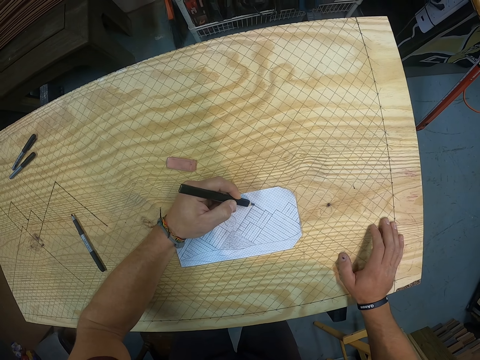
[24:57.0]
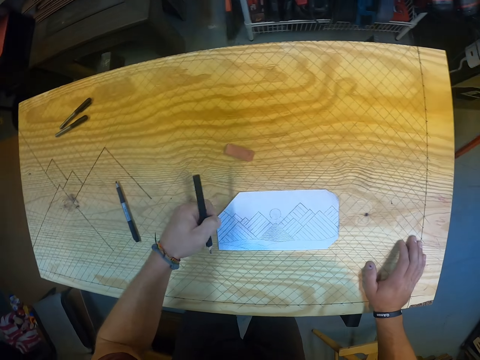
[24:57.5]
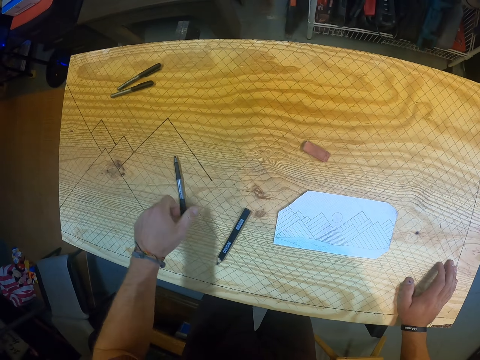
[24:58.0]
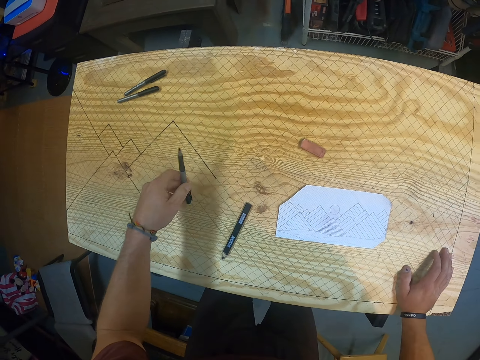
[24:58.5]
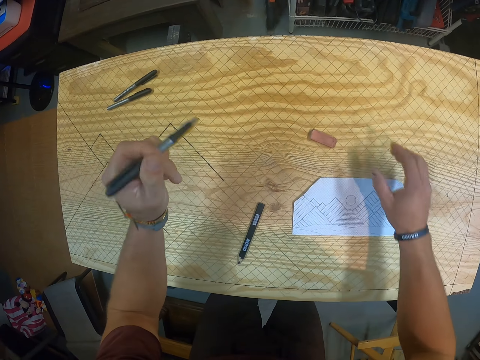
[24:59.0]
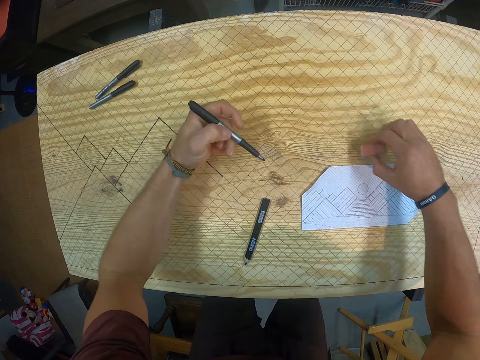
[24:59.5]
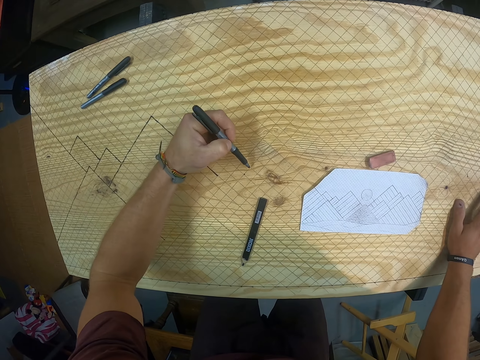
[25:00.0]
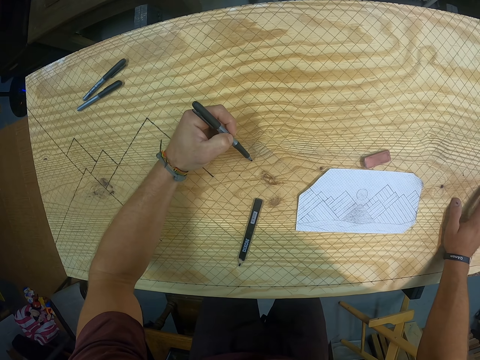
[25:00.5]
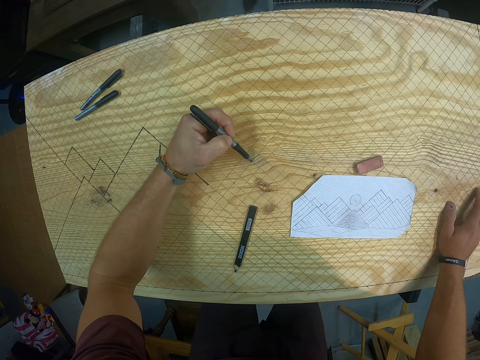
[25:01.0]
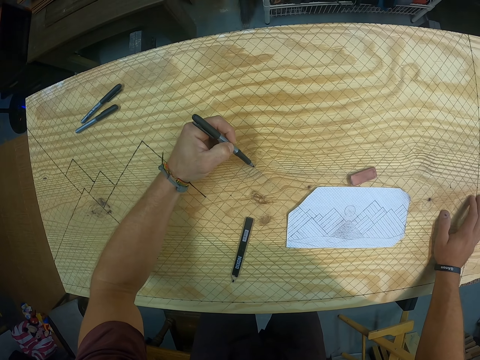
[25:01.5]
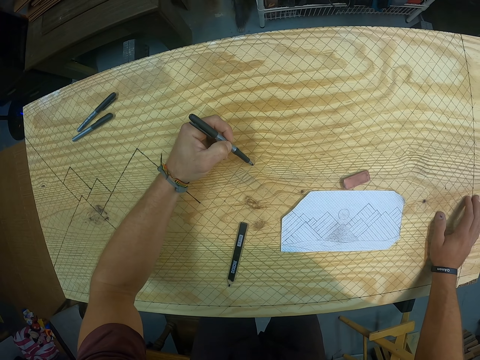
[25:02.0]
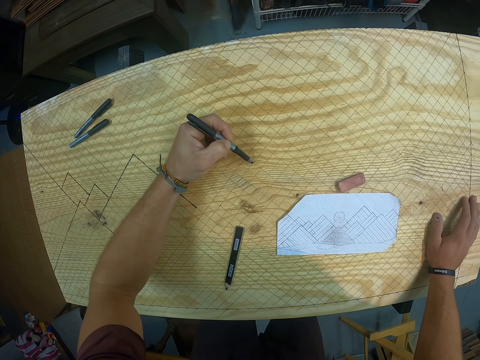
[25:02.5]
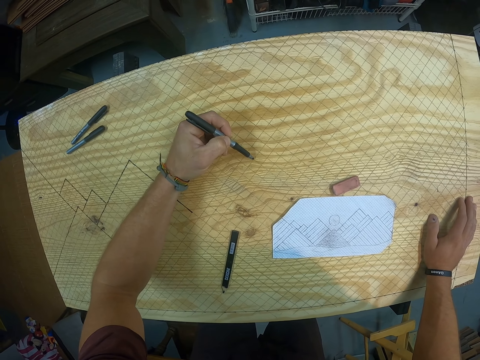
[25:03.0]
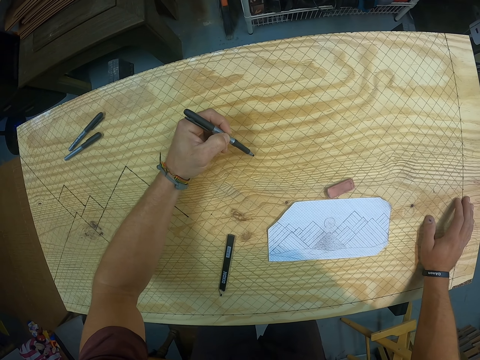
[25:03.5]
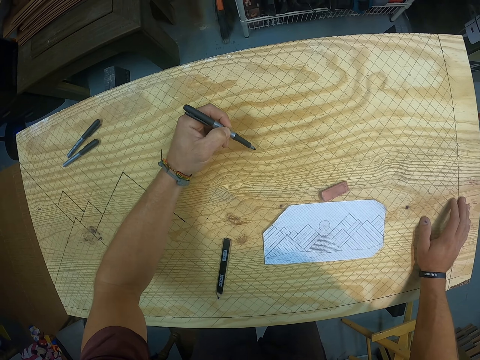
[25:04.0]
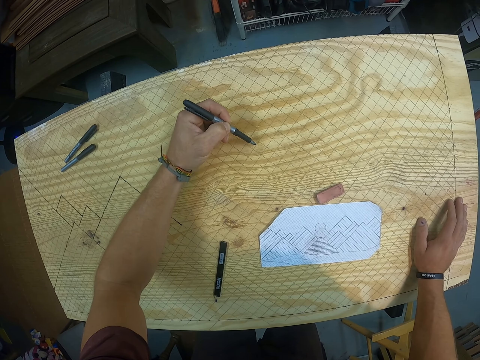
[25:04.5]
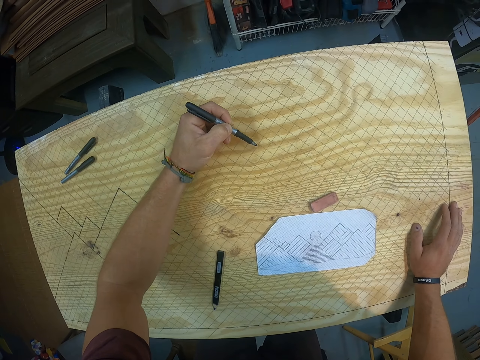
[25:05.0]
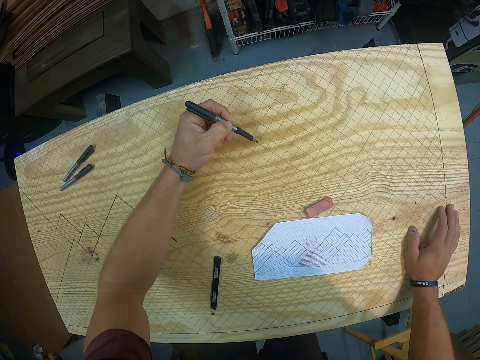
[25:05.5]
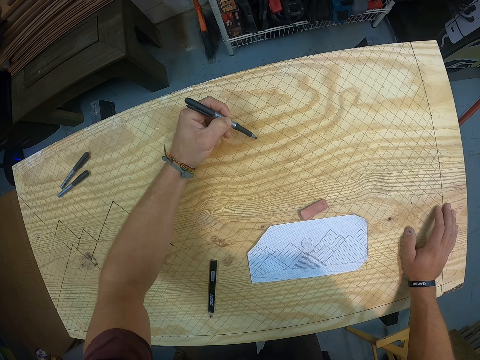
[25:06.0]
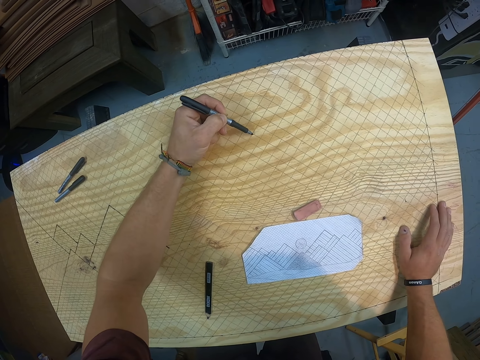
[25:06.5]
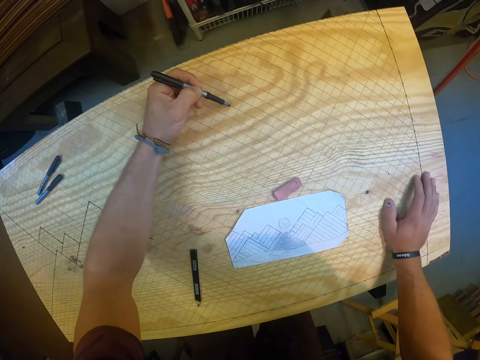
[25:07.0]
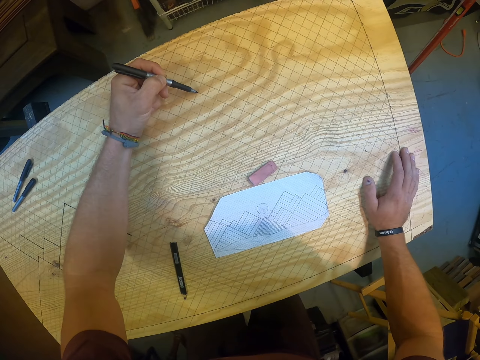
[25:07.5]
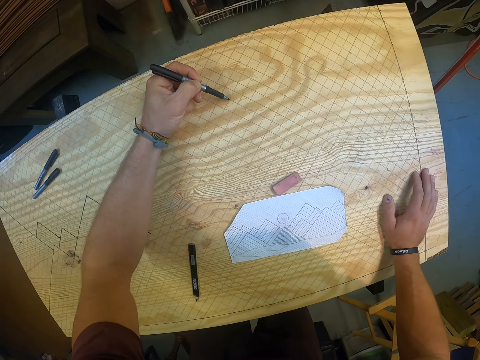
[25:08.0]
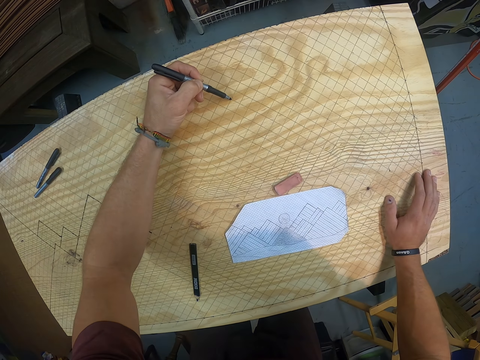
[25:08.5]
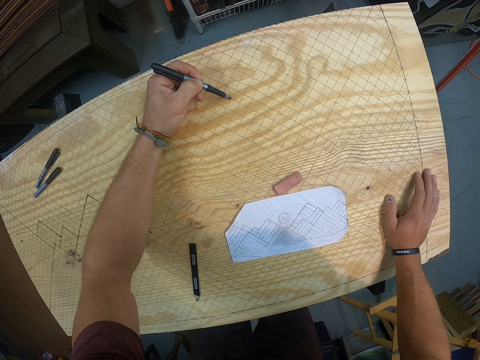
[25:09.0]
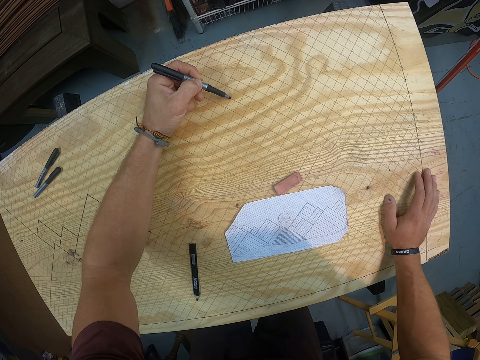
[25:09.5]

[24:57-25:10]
The camera wearer drops the pencil on the plywood with his left hand. He picks the marker from the plywood with his left hand. He moves an eraser on the plywood with his right hand. He picks up the eraser and drops the eraser on the wooden bench. He marks points on the plywood with the marker in his left hand.

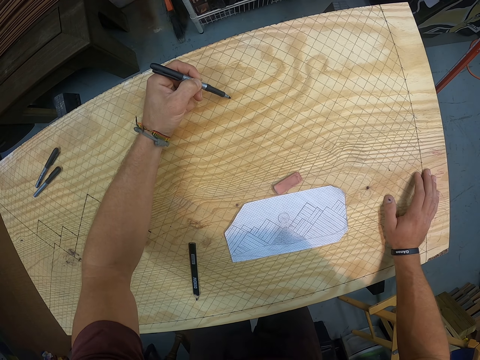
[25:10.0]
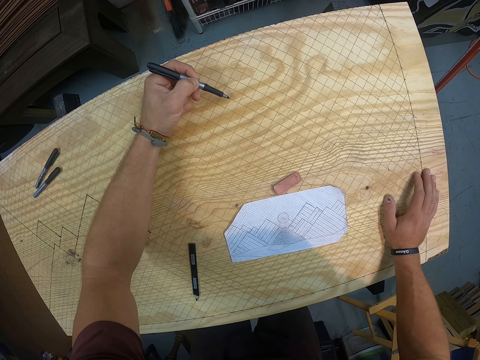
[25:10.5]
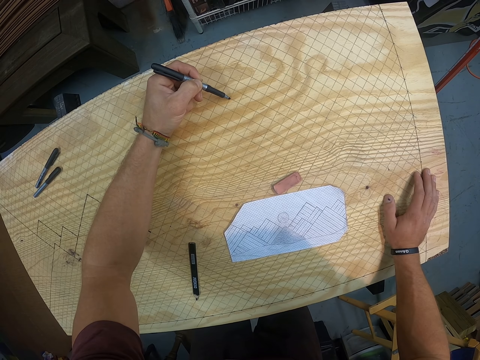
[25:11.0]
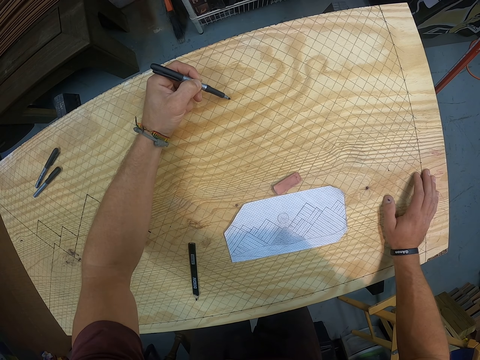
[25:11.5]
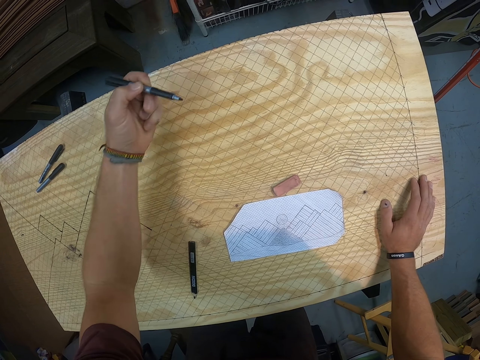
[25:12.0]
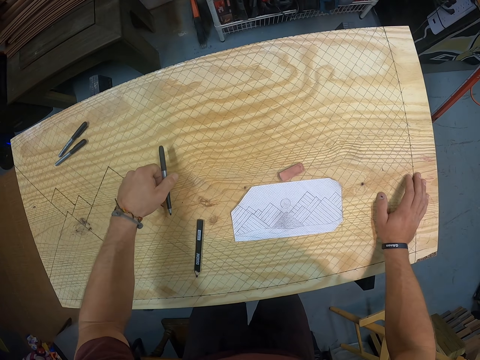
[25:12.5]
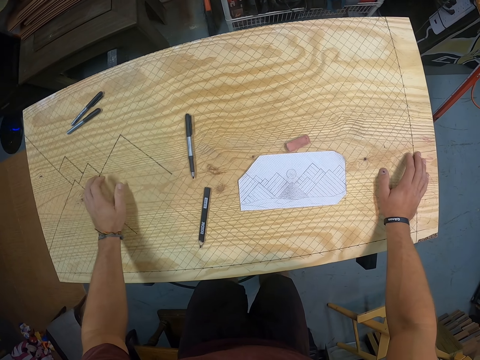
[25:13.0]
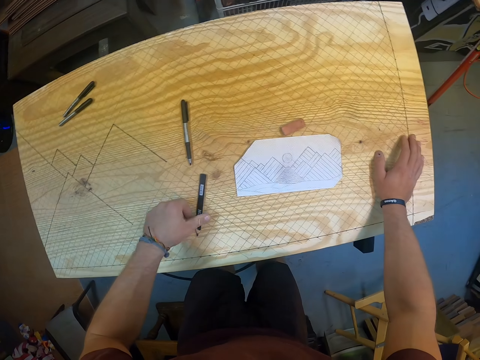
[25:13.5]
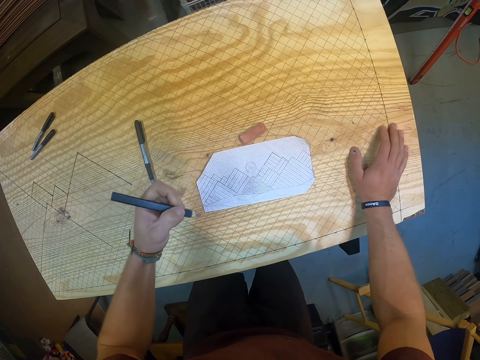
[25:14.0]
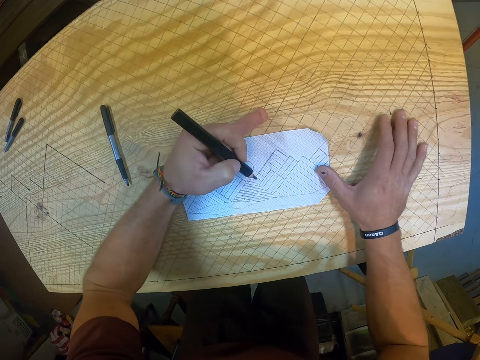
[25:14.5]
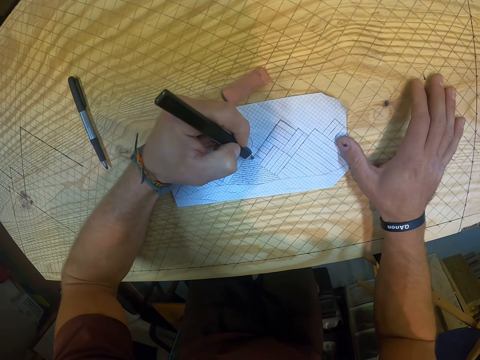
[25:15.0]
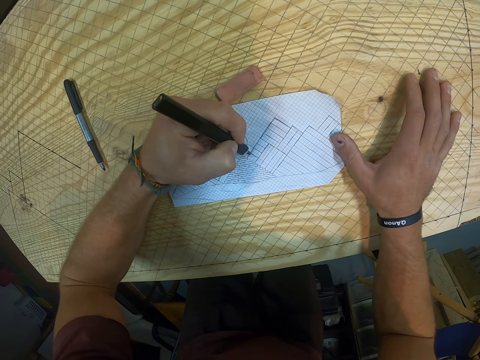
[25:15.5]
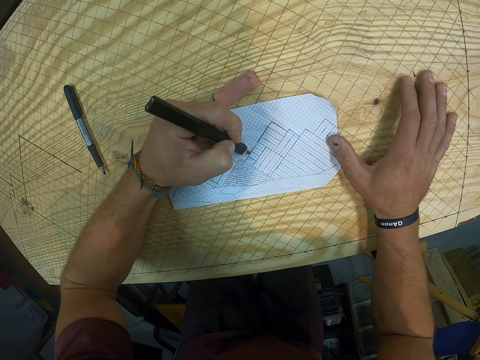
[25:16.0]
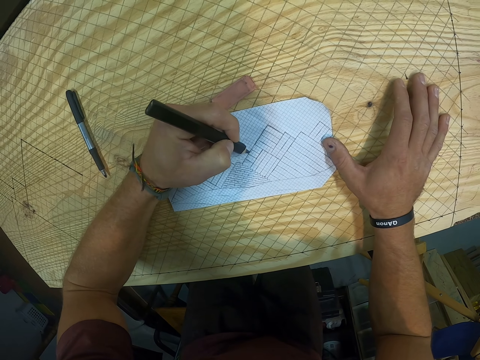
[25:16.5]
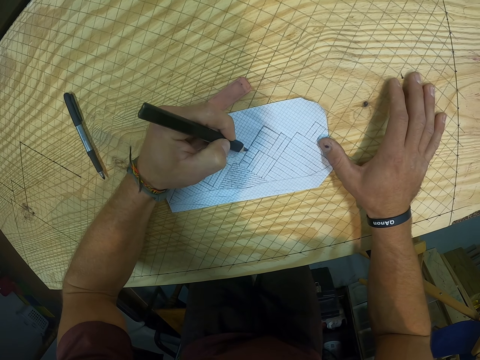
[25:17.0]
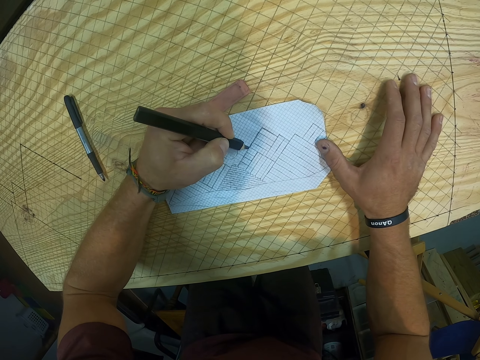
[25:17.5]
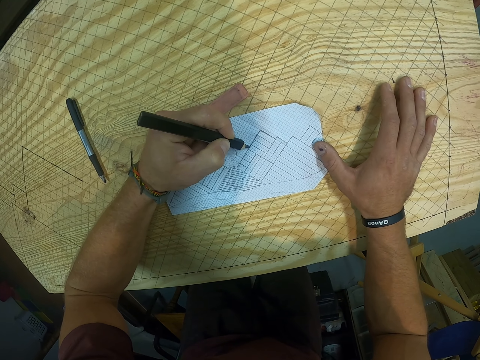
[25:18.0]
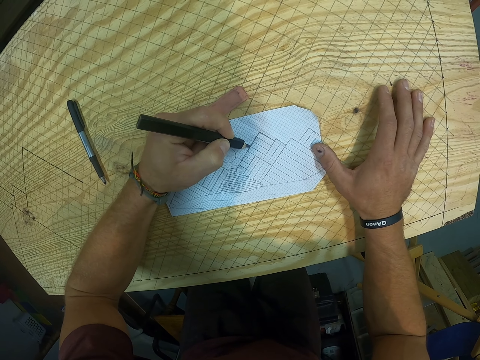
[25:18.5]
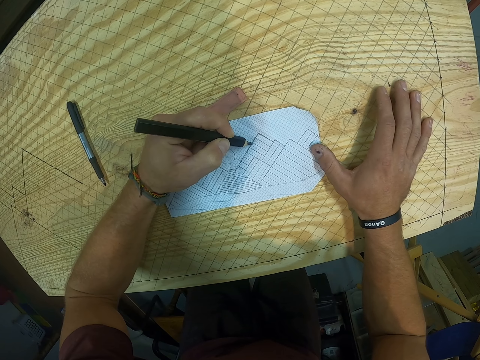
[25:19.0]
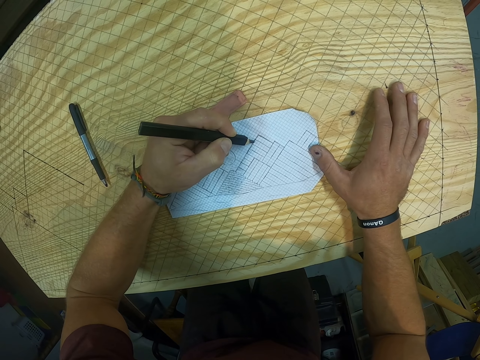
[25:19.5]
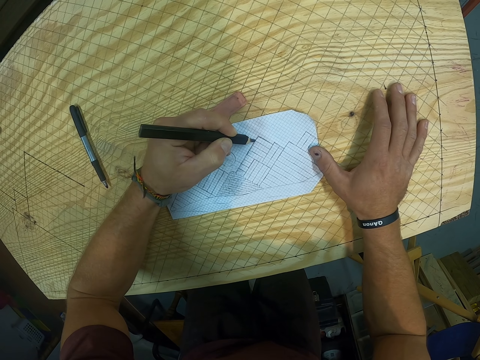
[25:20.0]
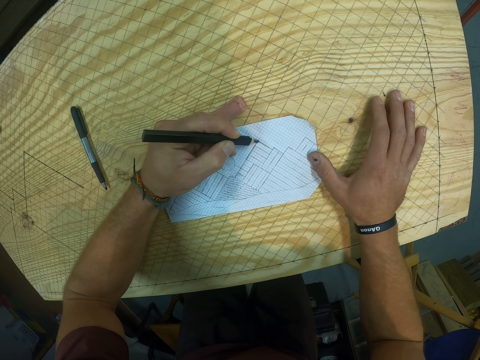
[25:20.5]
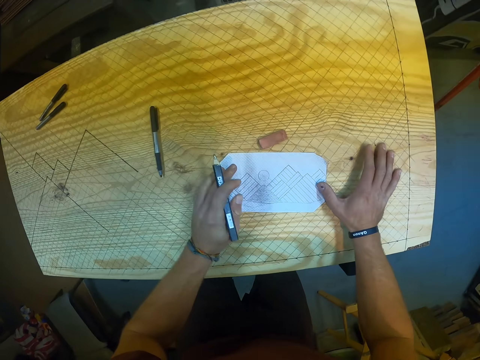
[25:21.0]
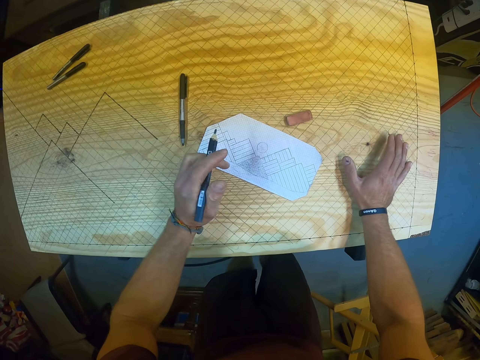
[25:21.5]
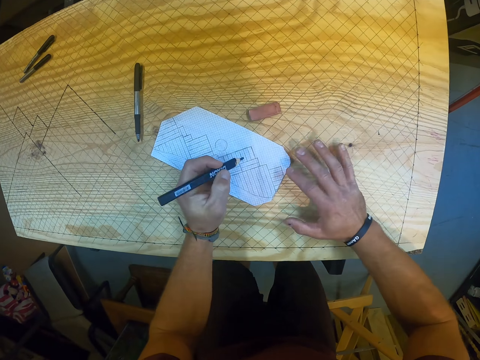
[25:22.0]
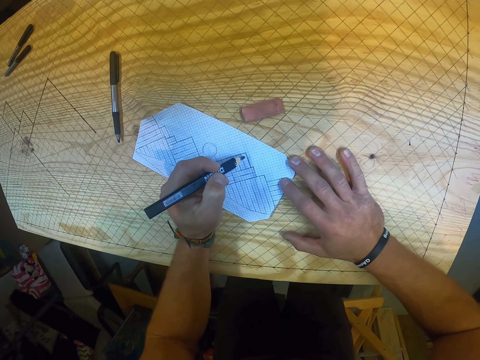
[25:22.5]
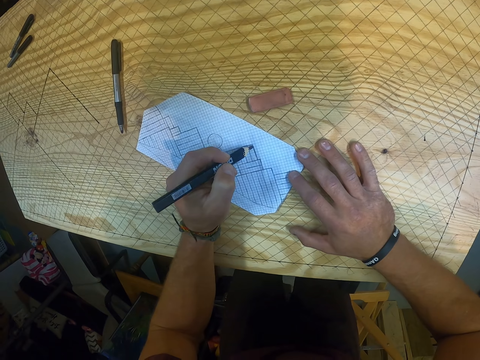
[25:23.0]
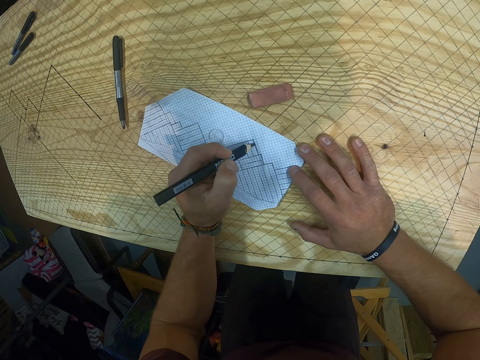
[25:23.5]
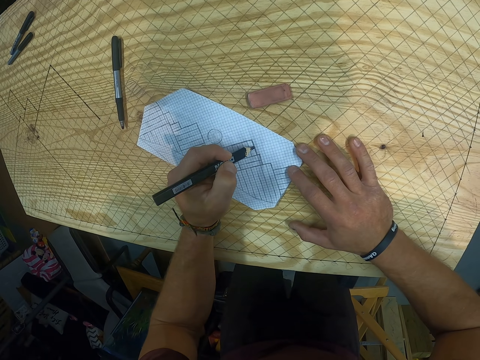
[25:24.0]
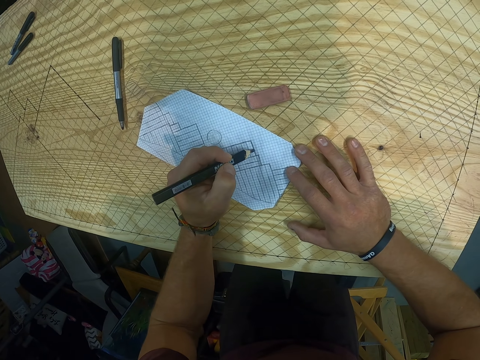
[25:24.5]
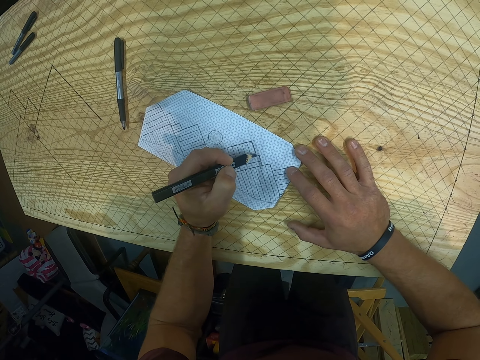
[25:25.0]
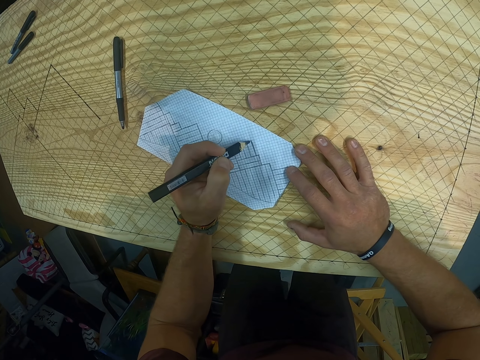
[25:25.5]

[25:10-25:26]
The camera wearer drops the marker on the plywood with his left hand. He picks the pencil from the plywood with his left hand. He marks points on the paper with the pencil in his left hand. He adjusts the paper on the plywood with his hands. He marks points on the paper with the pencil in his left hand.
